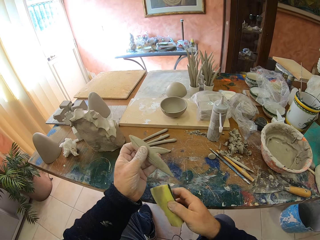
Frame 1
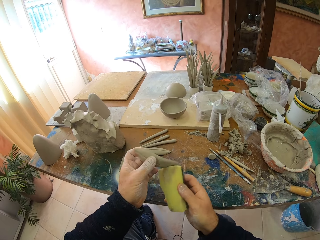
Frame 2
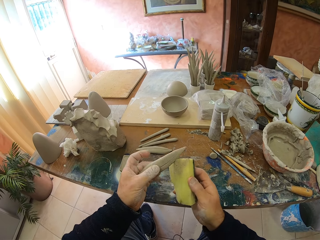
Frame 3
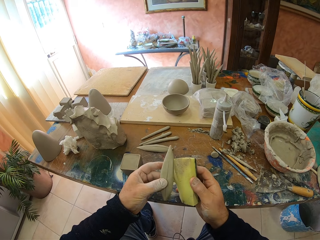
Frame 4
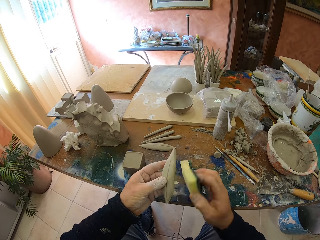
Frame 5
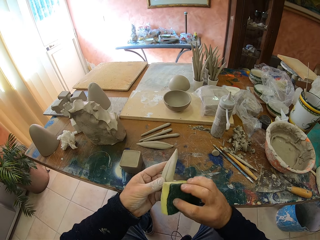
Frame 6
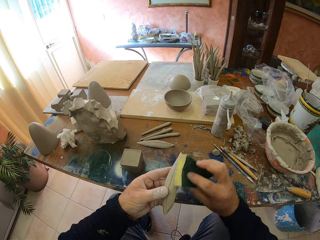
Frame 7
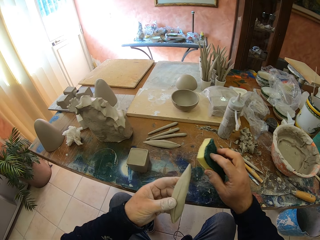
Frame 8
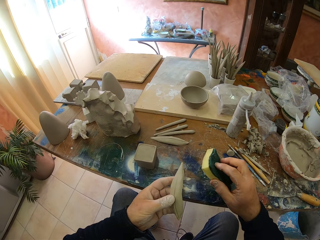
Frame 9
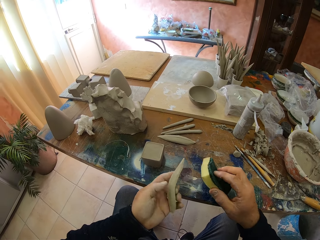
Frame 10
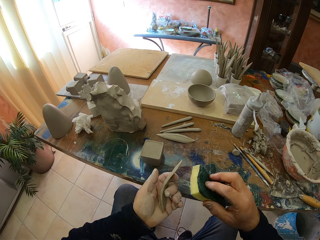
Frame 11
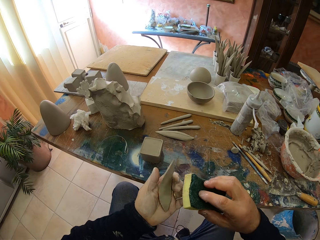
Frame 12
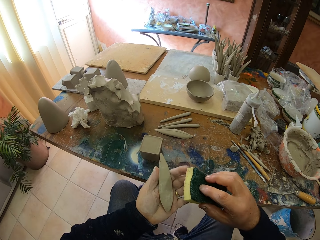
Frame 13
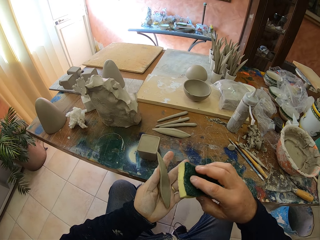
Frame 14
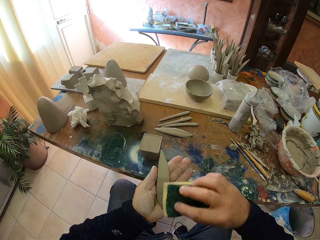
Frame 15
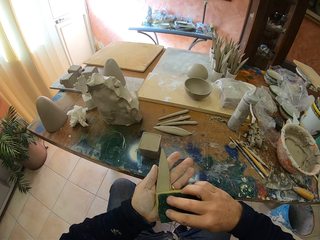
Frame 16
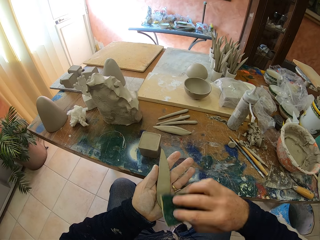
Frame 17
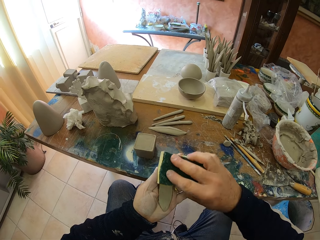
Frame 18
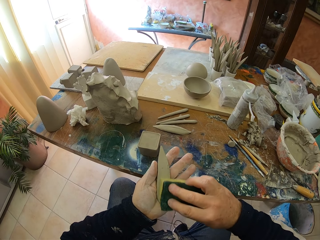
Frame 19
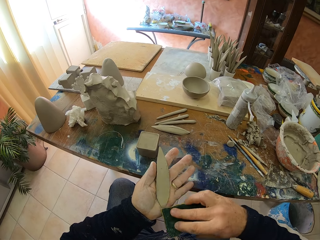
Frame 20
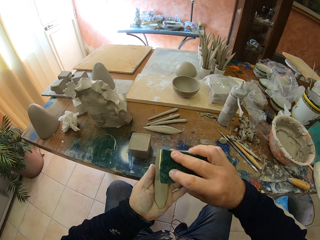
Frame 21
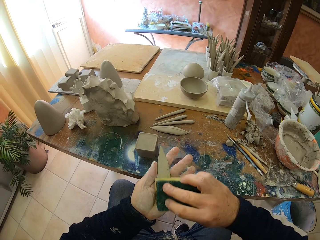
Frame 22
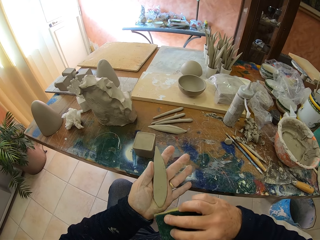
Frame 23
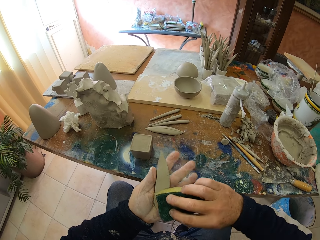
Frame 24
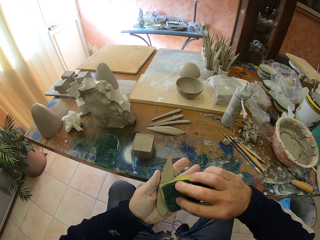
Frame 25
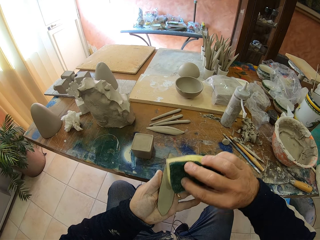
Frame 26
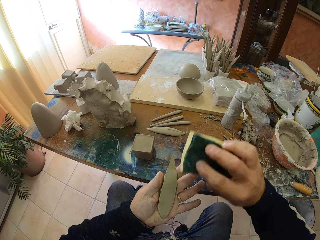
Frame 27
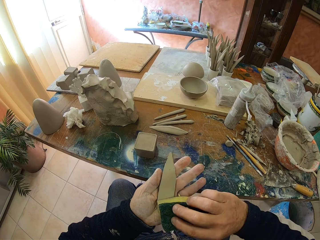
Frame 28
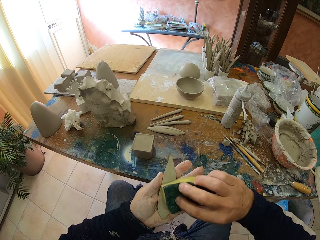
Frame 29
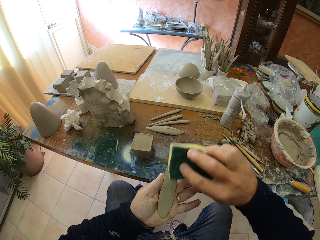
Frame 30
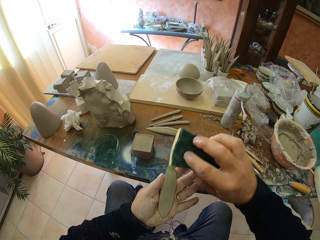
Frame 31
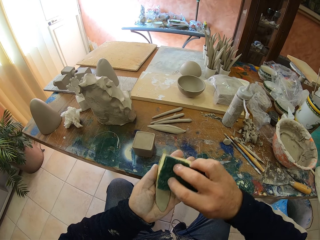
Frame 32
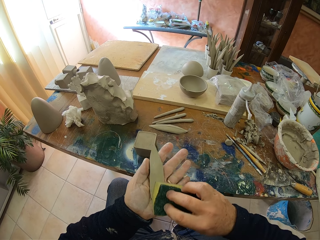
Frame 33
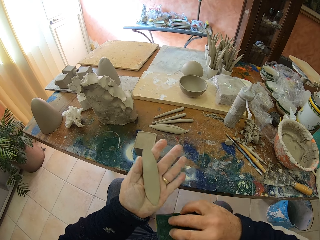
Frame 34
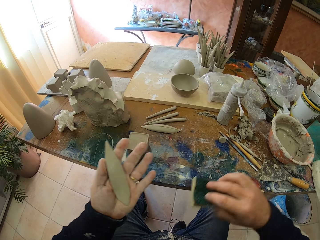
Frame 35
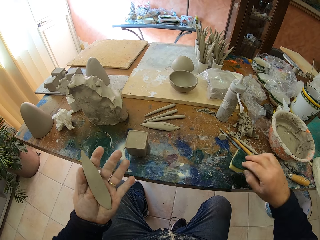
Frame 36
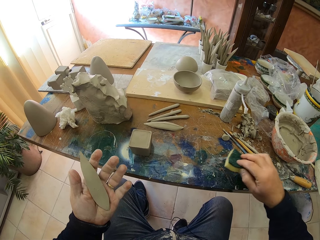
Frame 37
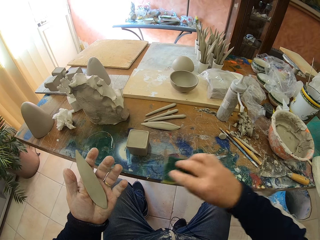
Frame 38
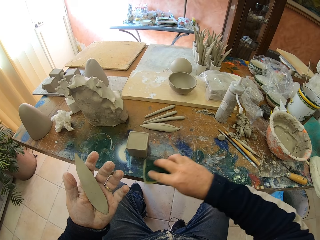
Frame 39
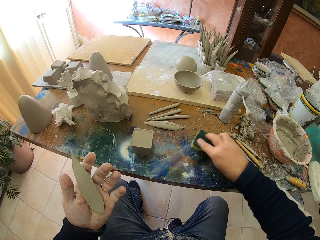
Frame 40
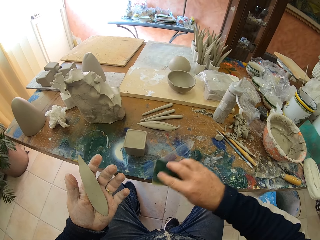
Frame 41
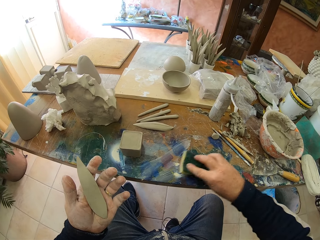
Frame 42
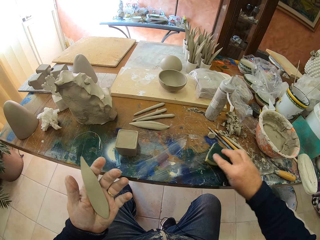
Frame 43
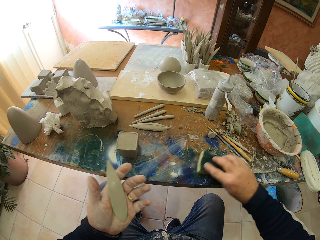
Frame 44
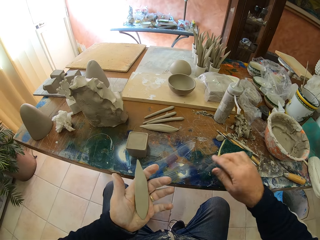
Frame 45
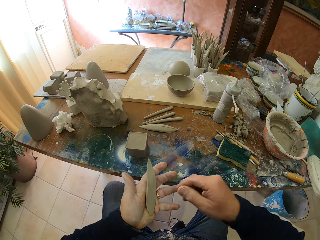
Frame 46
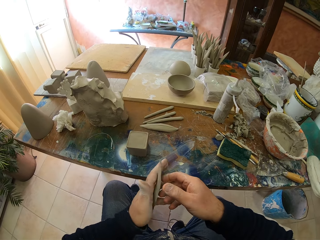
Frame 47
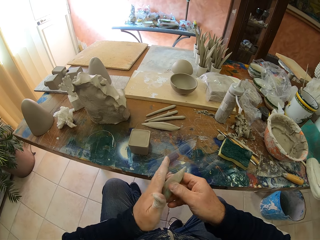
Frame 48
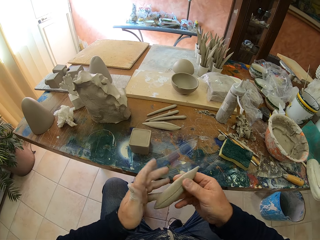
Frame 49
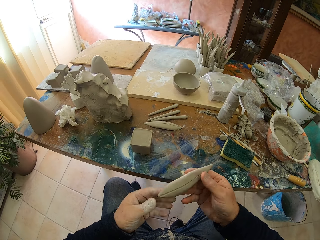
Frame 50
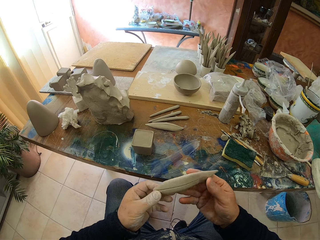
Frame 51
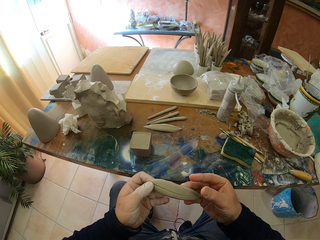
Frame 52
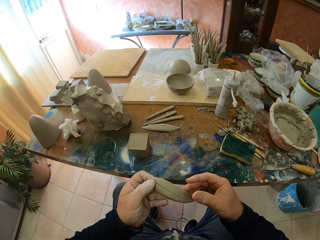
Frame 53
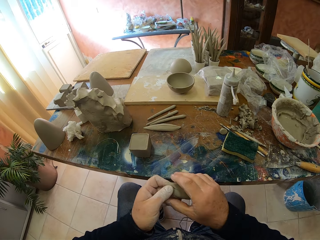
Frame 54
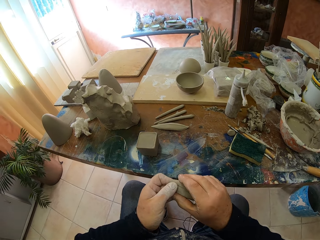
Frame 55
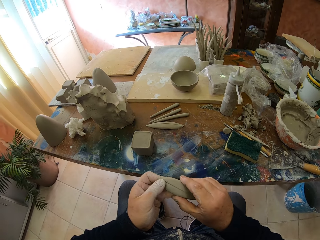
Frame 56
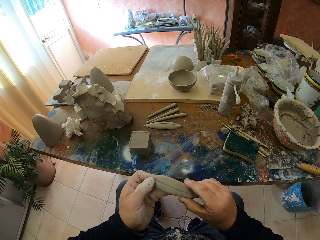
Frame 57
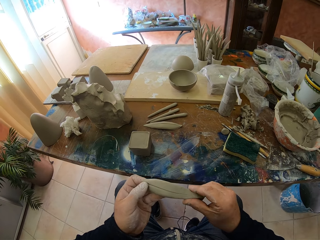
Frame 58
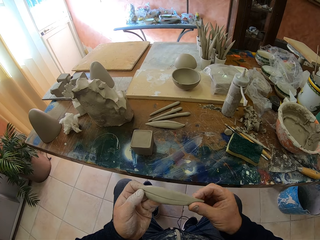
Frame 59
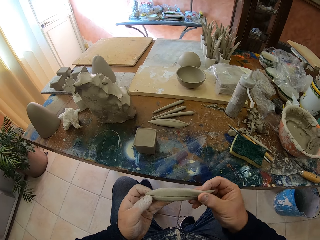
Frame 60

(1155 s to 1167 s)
The camera wearer wipes the table. They put the super bright on the table.

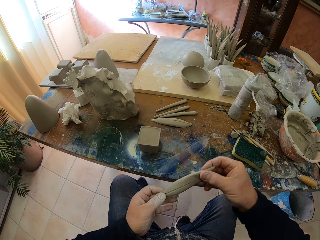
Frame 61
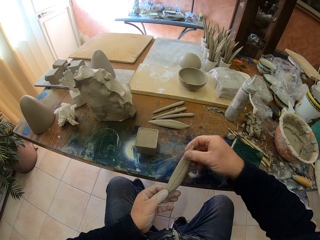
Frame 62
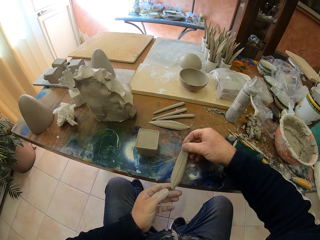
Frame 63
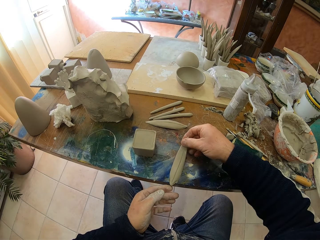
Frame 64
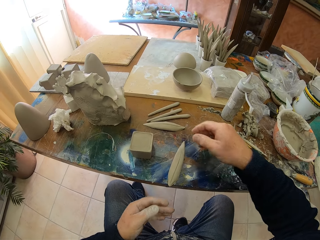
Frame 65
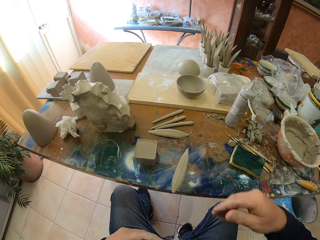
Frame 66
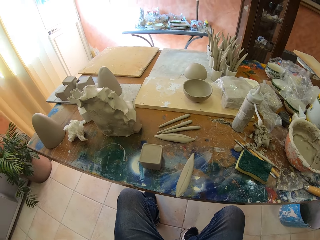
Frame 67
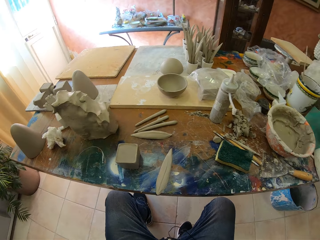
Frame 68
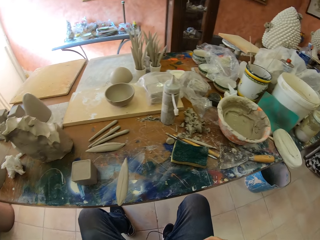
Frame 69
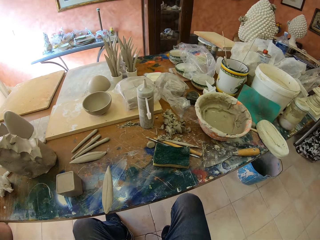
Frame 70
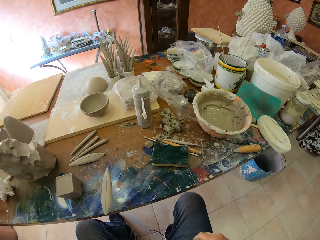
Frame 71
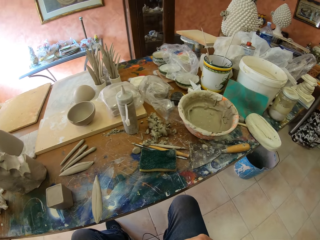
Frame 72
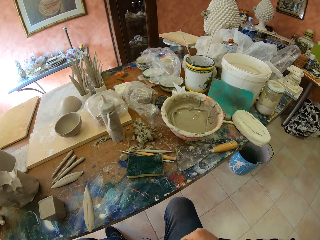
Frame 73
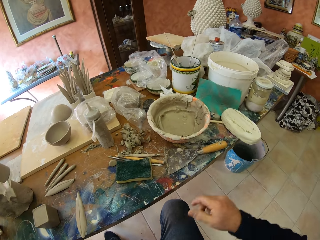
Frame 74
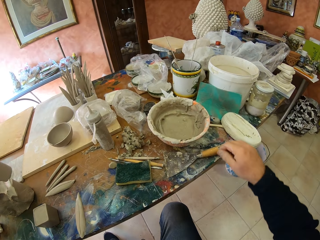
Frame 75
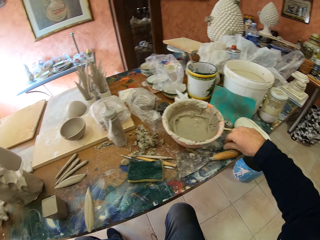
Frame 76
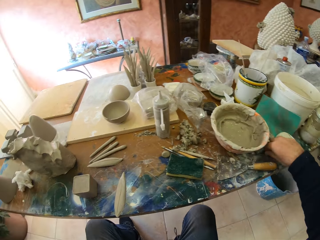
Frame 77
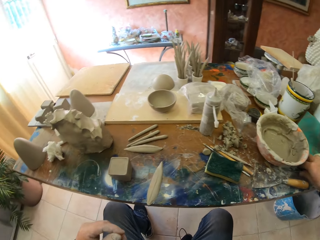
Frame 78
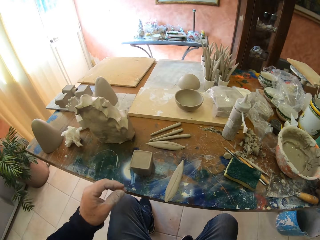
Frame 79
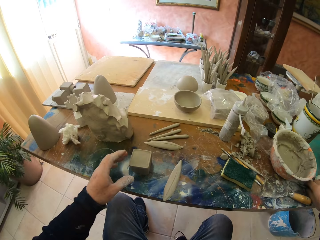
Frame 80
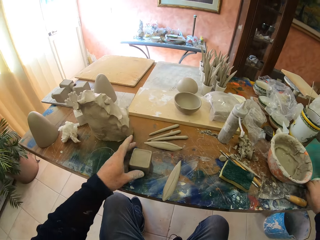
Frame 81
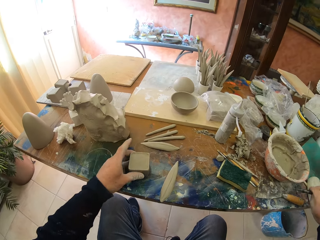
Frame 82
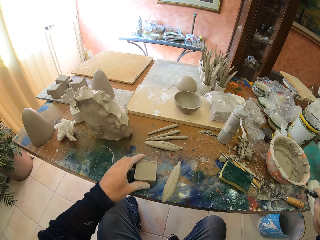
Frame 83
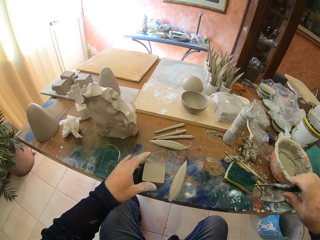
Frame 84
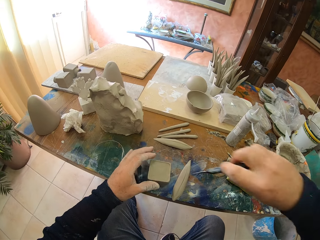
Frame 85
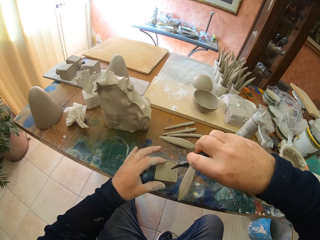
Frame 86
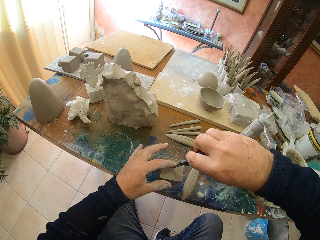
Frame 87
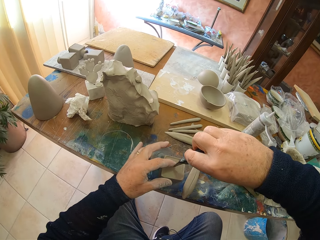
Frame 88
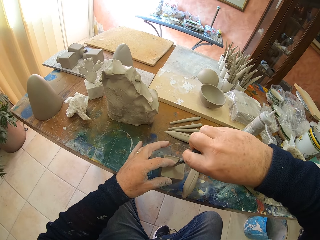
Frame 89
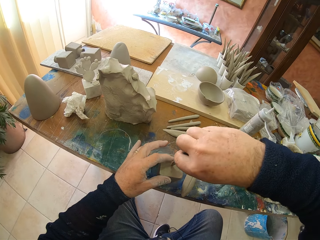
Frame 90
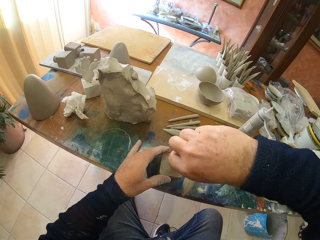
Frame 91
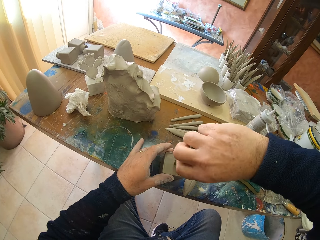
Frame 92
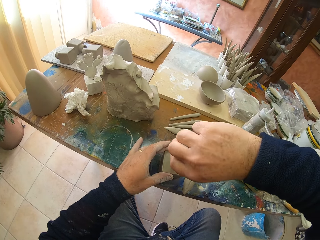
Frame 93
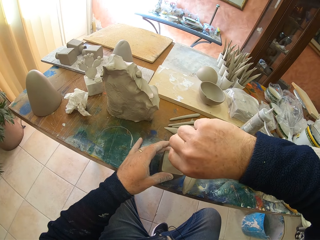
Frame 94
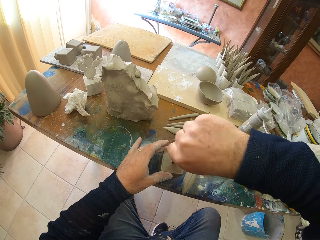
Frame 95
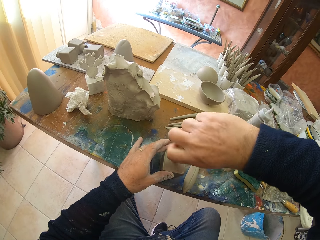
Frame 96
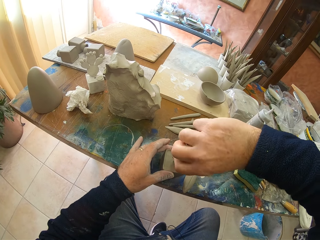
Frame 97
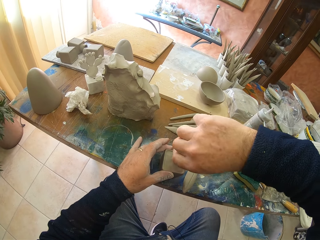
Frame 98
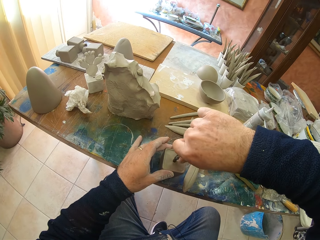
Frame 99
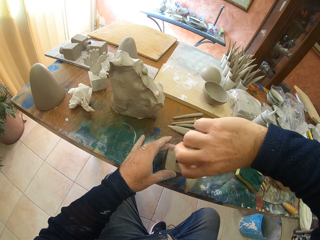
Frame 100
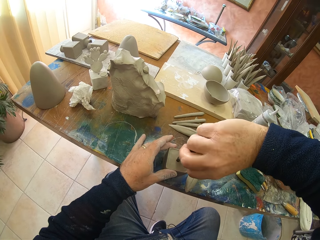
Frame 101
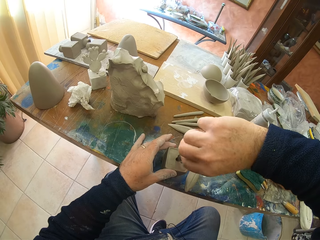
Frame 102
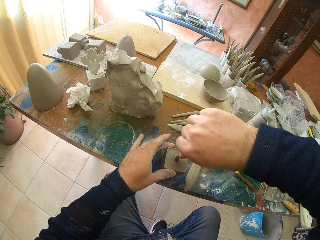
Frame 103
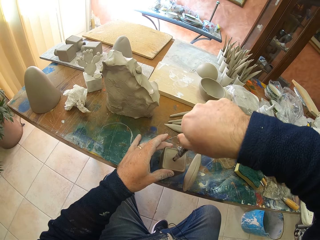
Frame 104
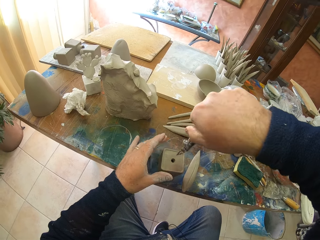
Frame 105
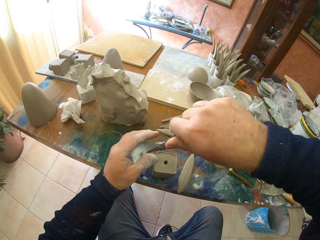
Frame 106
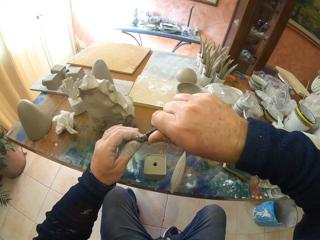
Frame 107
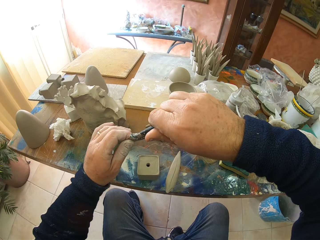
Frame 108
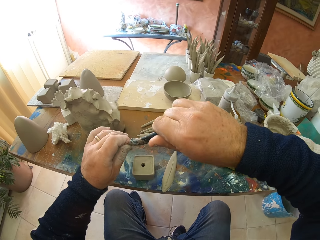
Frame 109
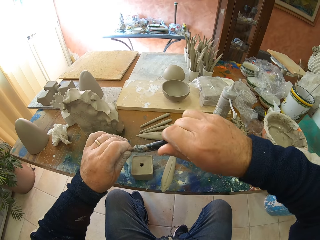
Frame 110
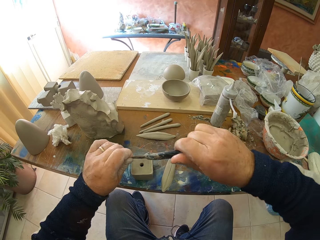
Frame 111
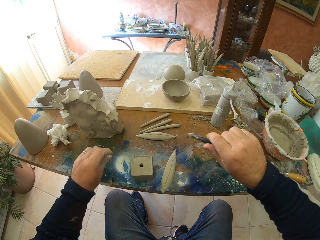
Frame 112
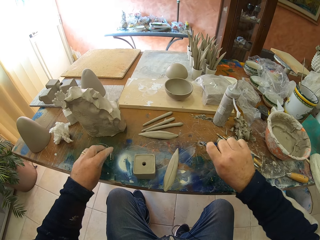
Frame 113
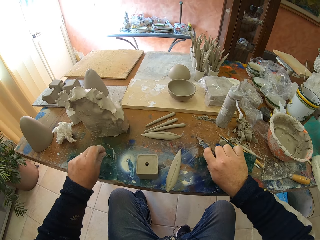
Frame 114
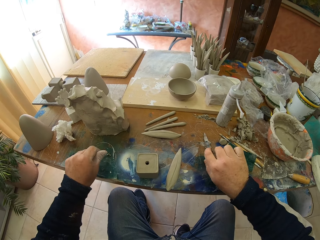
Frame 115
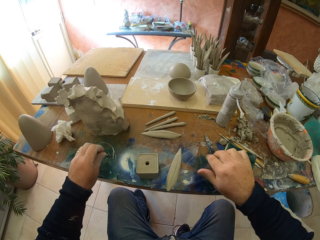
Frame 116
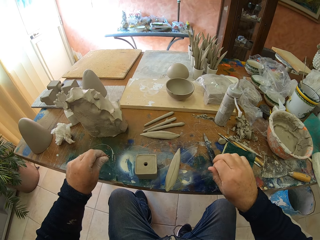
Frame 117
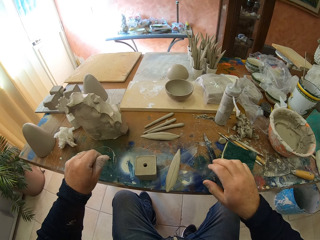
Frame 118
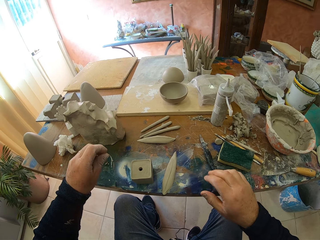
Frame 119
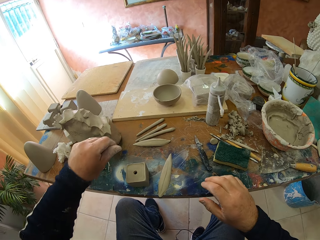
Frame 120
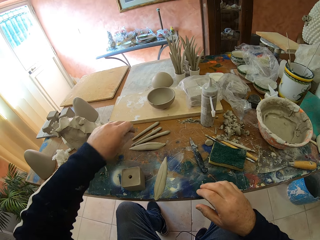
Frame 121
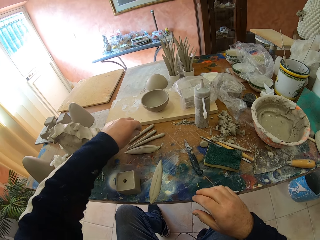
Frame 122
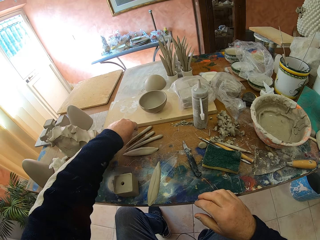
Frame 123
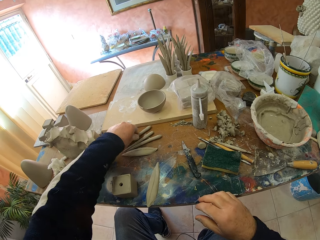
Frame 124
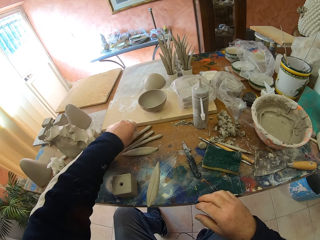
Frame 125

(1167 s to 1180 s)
The camera wearer puts the clay on the table. They pick up a knife. They grab the clay and move the pottery. They make a hole on the pottery with the knife. They put the knife on the table.
